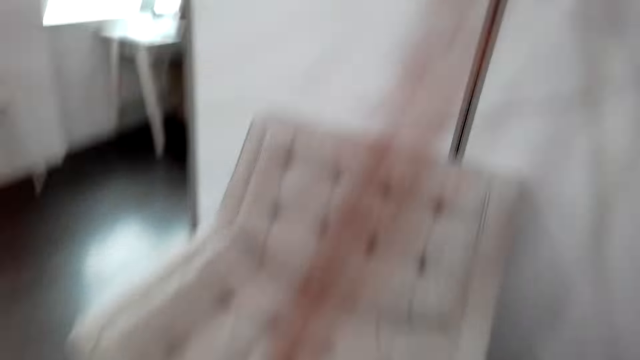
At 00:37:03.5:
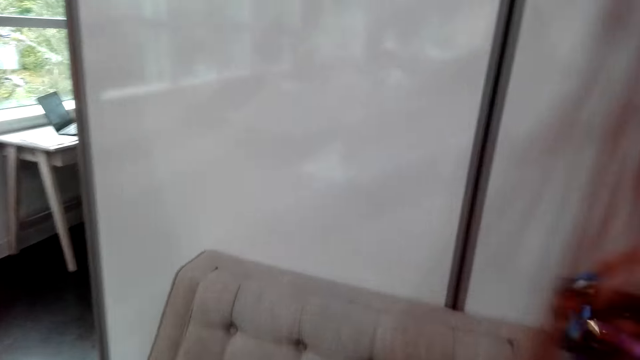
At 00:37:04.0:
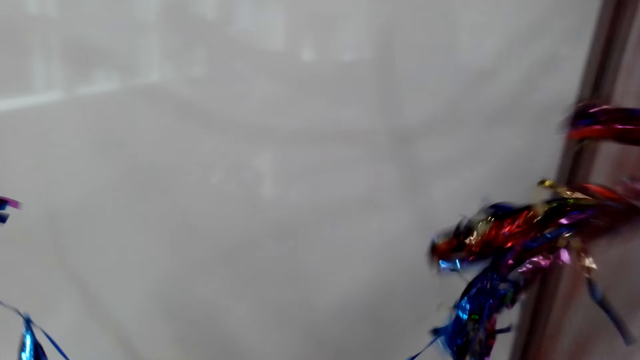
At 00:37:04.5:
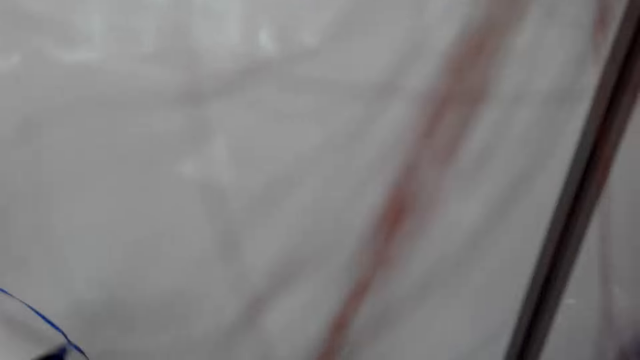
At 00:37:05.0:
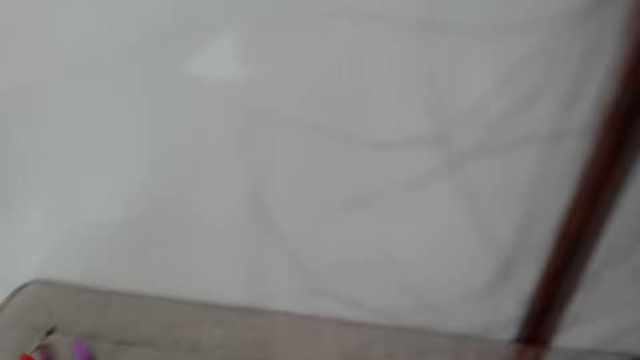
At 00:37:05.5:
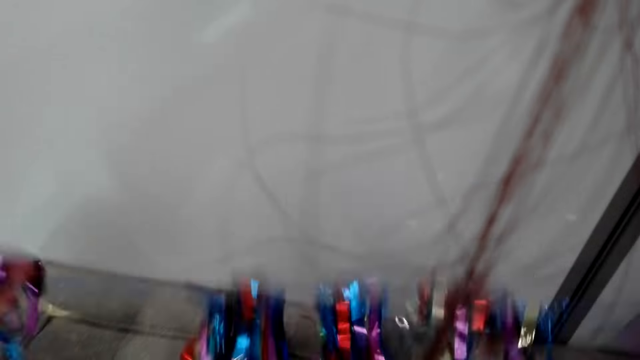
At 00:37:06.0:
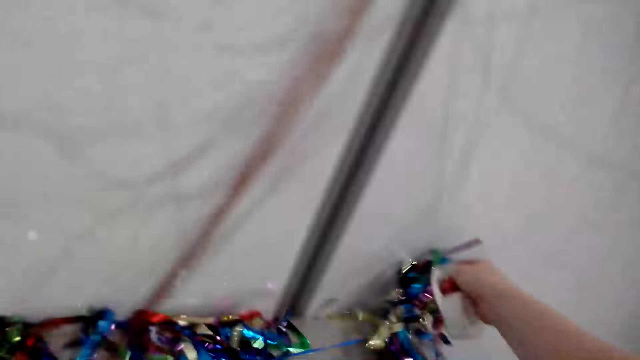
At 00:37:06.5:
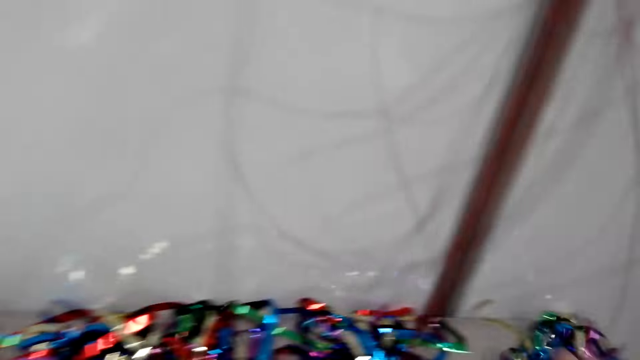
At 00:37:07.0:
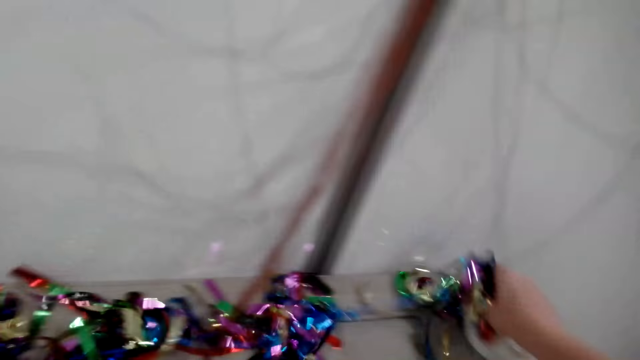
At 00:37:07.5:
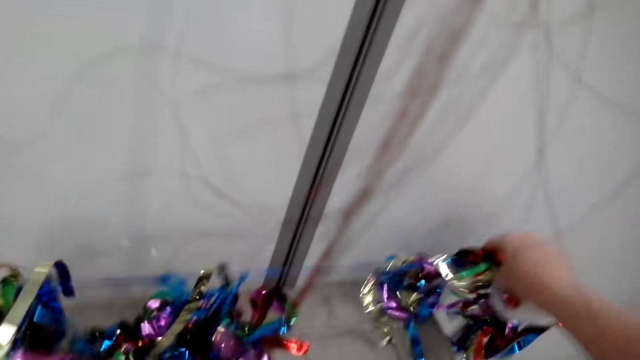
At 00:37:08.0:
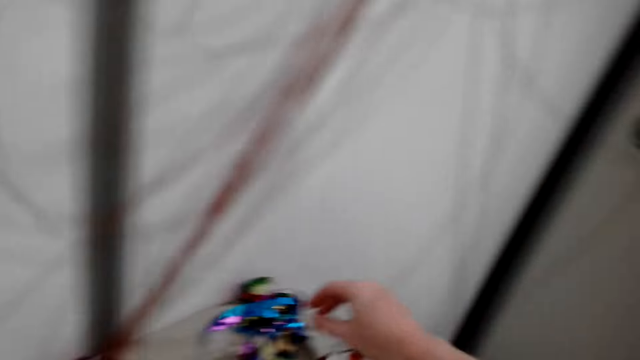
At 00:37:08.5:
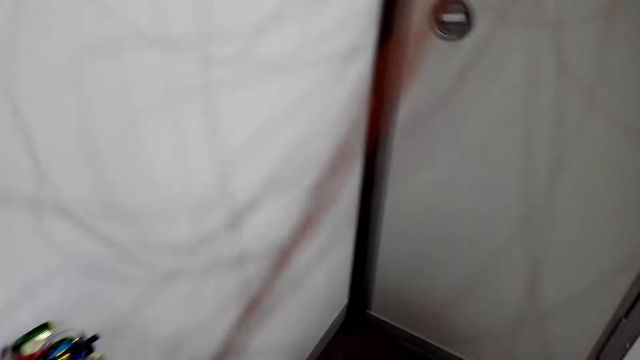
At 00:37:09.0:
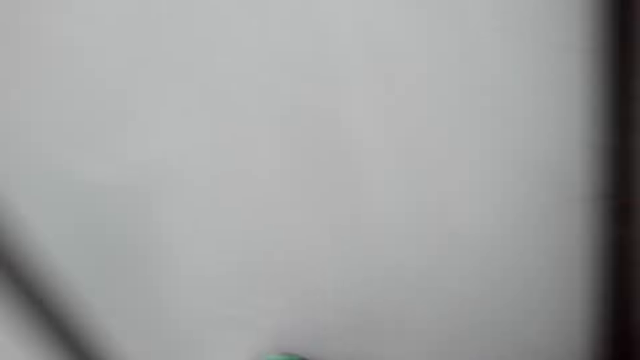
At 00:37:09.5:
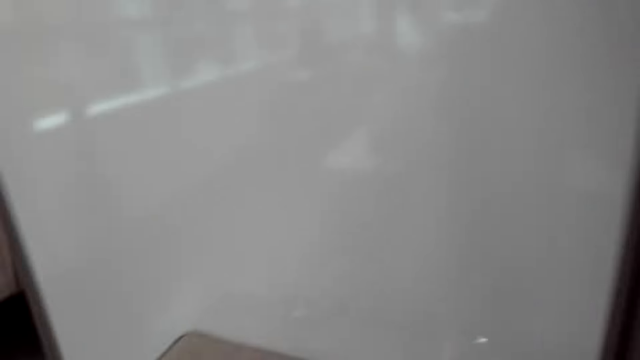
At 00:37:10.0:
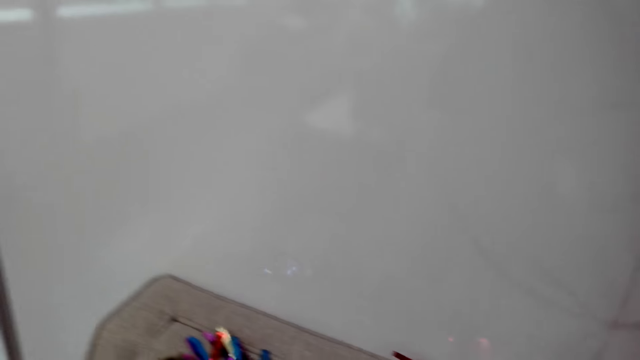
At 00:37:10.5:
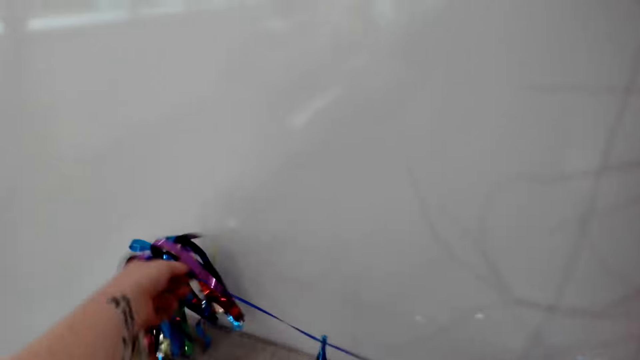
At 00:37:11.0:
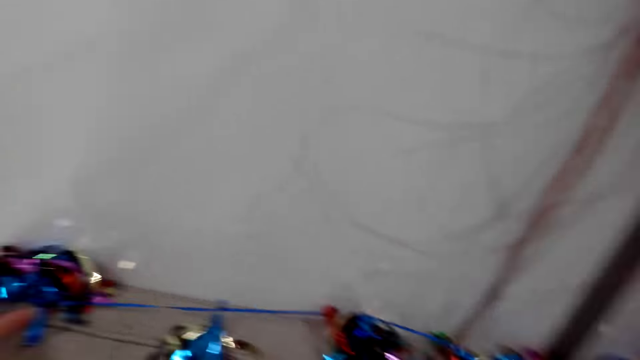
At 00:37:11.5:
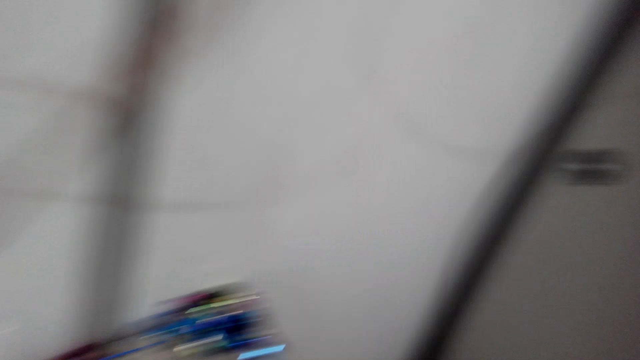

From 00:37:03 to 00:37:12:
The camera wearer puts the decorations on a chair or sofa.

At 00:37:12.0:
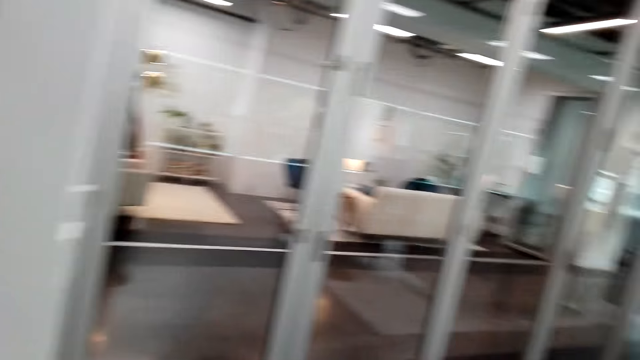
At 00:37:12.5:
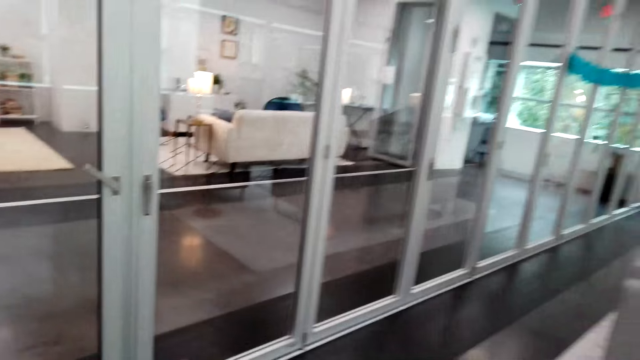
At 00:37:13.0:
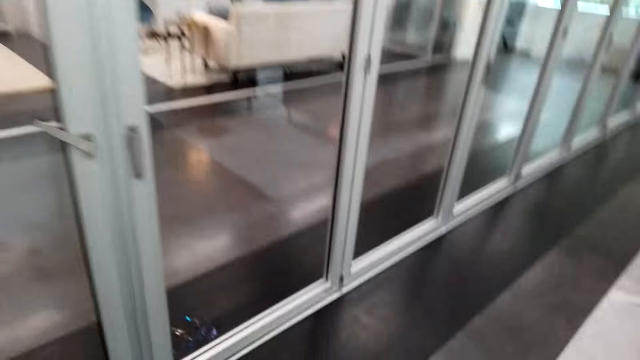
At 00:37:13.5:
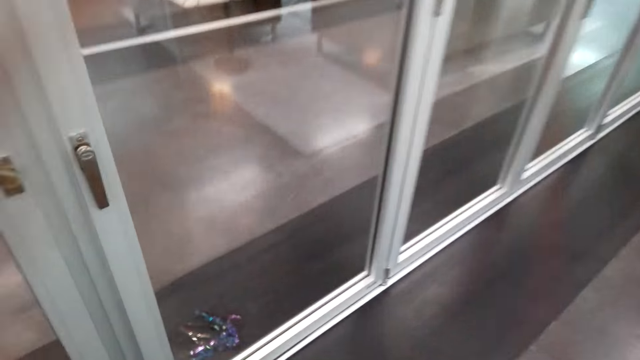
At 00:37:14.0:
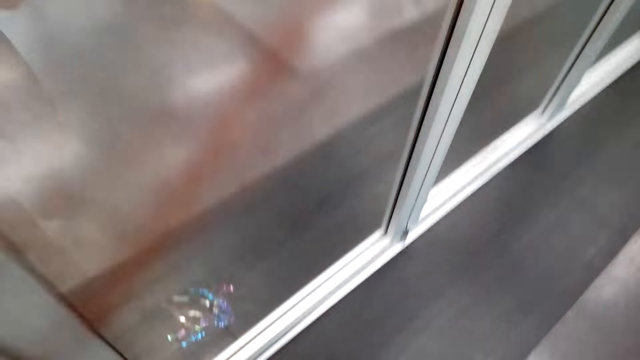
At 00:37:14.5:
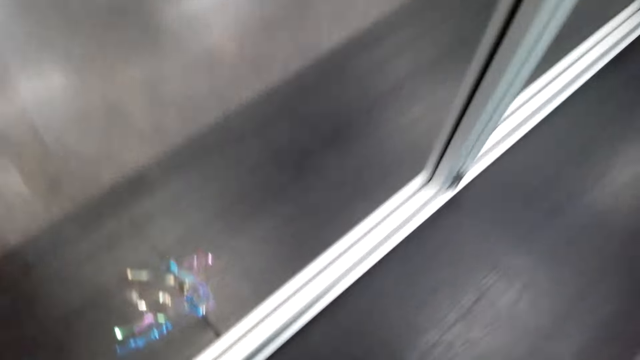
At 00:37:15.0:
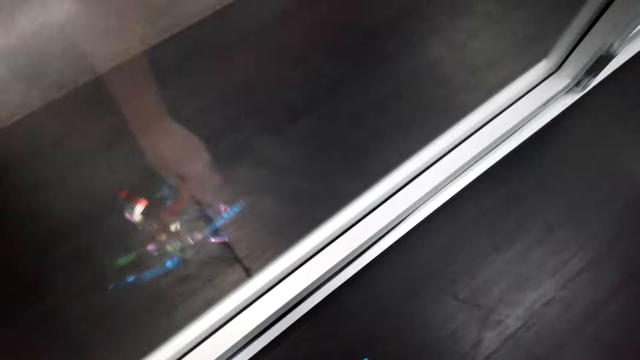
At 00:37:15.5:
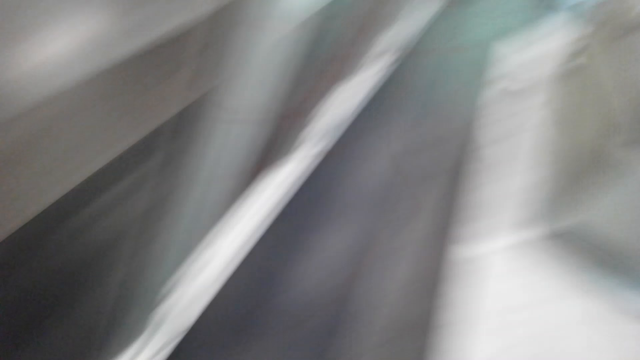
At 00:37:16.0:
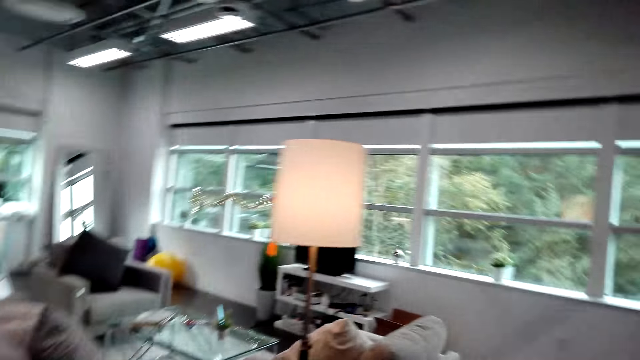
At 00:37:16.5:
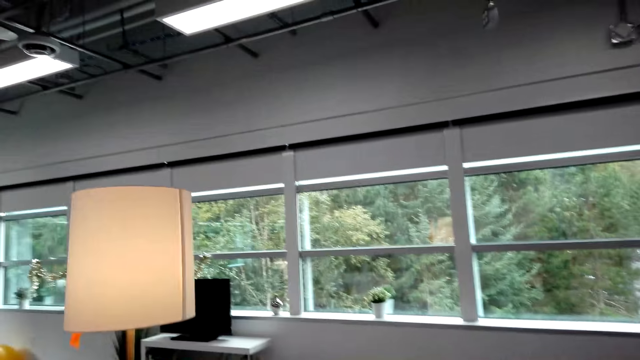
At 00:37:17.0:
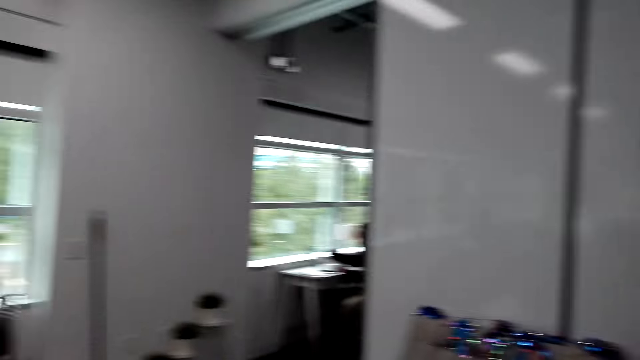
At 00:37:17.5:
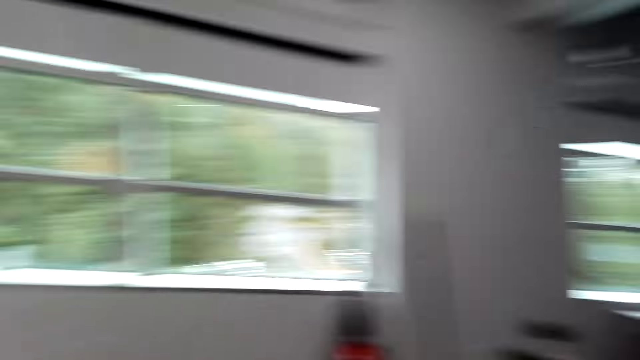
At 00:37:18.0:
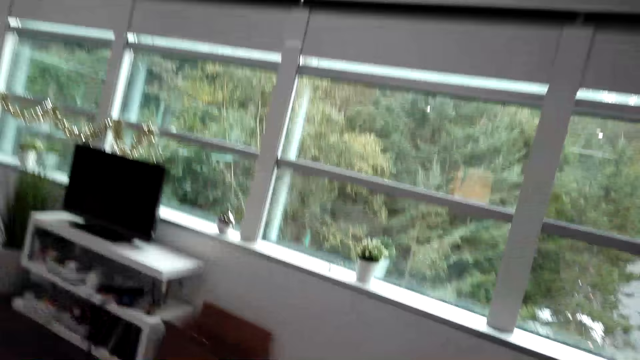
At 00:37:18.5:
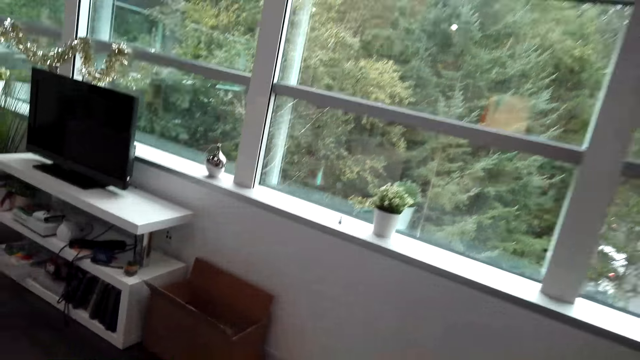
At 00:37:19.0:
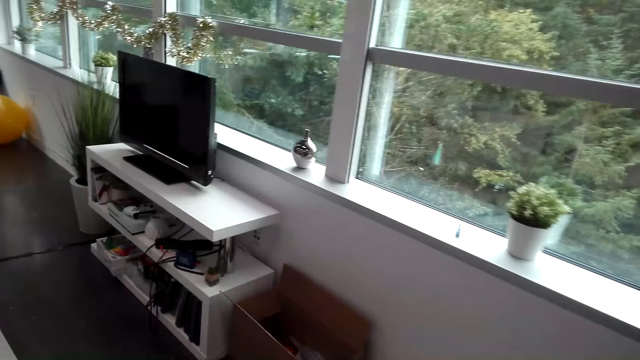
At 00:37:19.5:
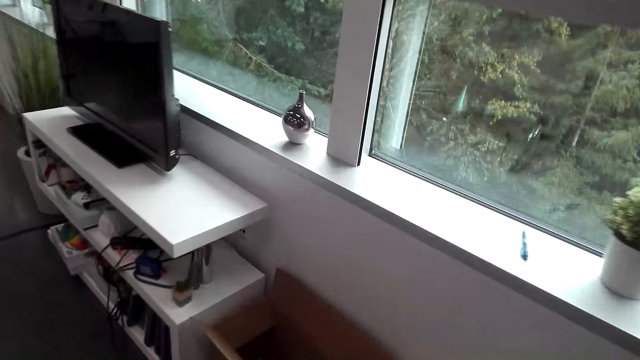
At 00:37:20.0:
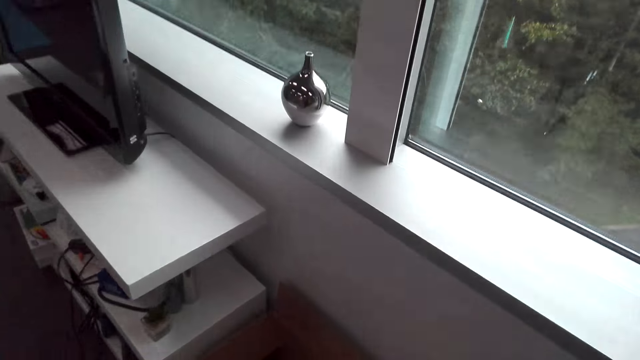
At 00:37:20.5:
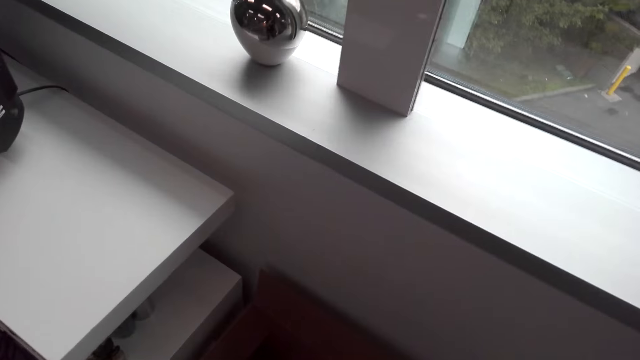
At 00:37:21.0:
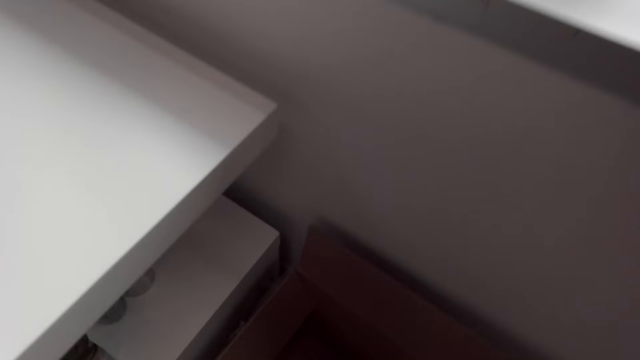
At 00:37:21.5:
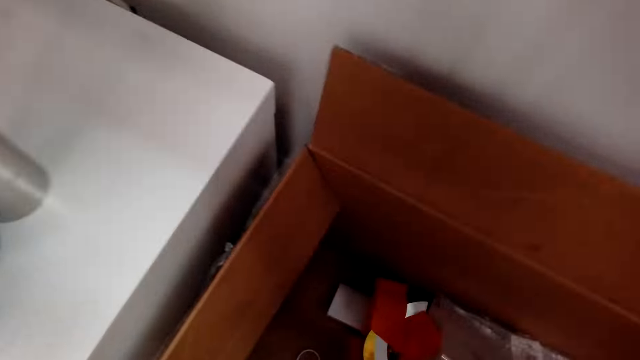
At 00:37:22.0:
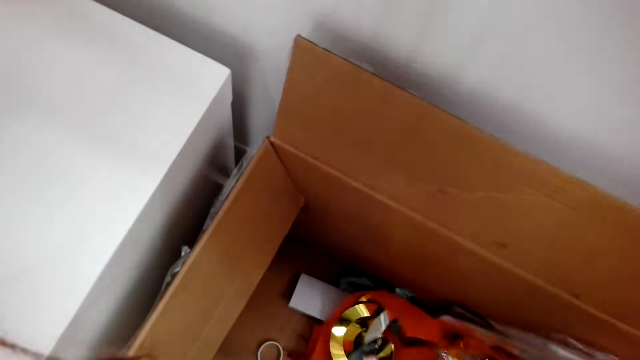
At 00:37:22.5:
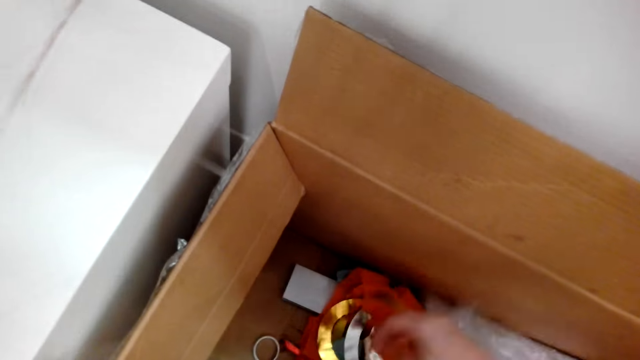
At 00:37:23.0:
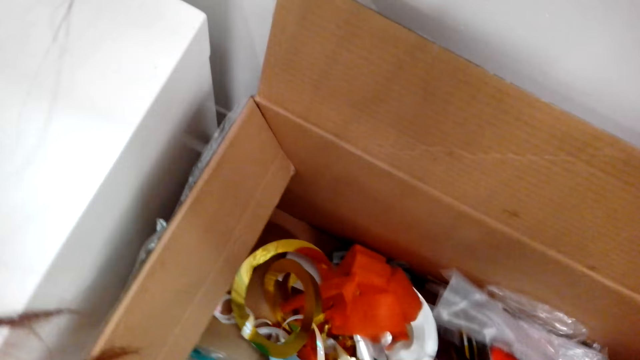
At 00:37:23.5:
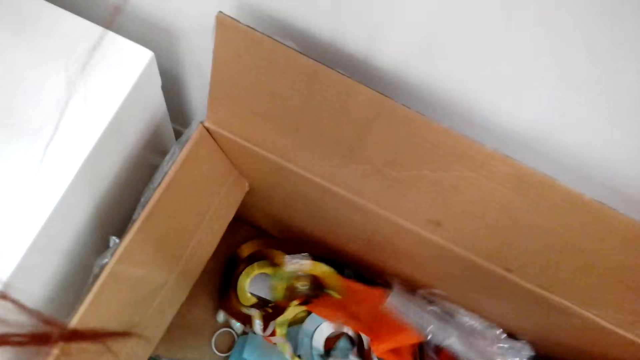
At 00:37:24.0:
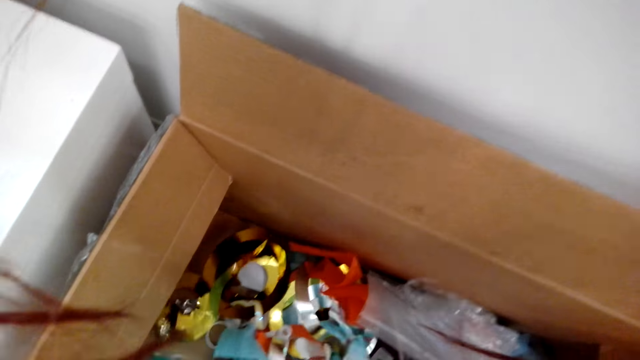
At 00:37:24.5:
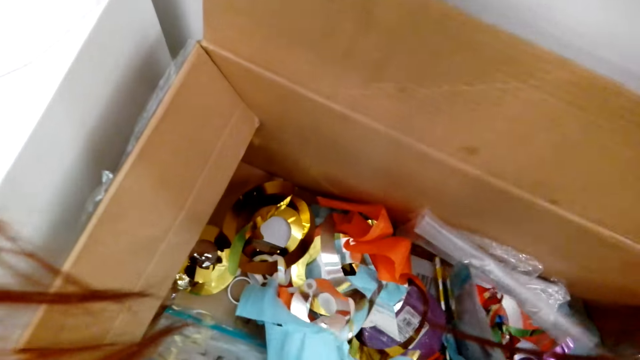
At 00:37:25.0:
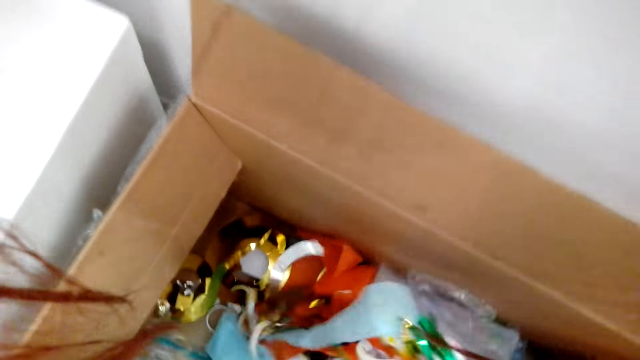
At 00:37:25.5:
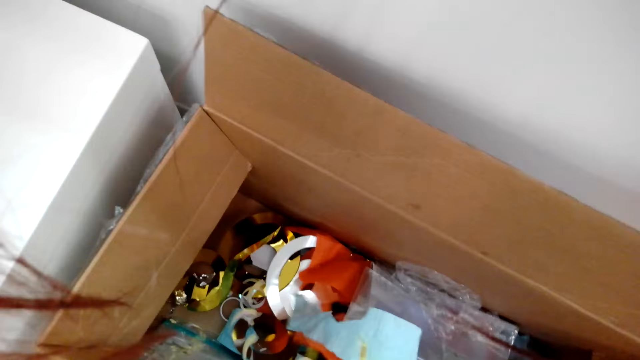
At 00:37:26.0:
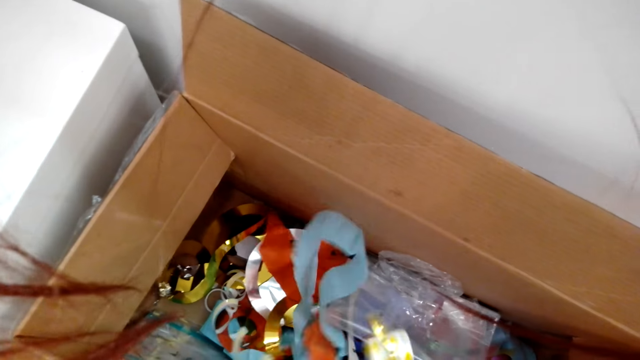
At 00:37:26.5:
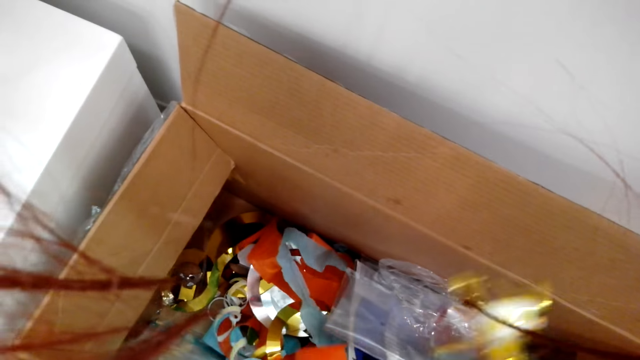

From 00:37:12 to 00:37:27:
The camera wearer walks around the house. She picks up decorations or decorative papers on the floor. She walks around the house. She searches inside the box with her hand. She picks up the decorative papers.
